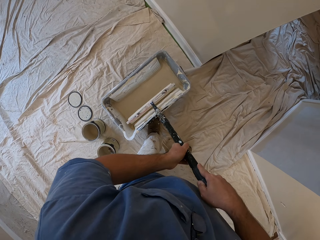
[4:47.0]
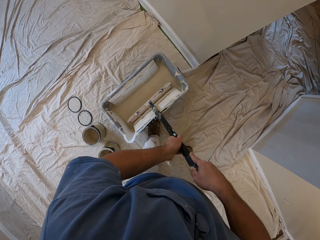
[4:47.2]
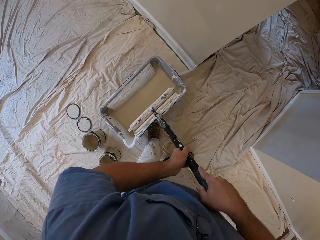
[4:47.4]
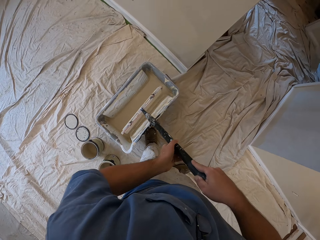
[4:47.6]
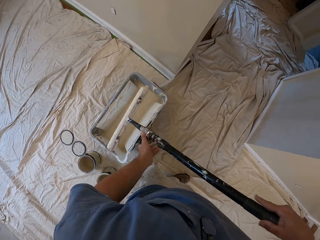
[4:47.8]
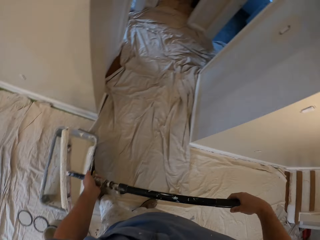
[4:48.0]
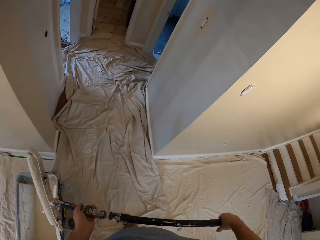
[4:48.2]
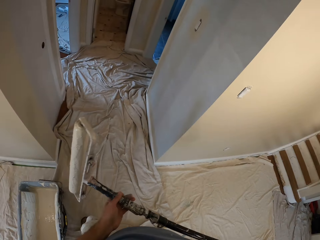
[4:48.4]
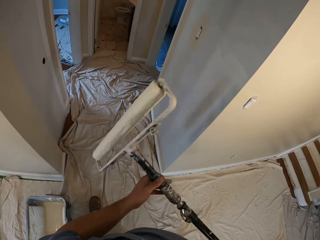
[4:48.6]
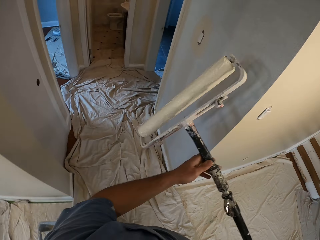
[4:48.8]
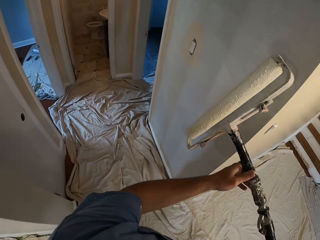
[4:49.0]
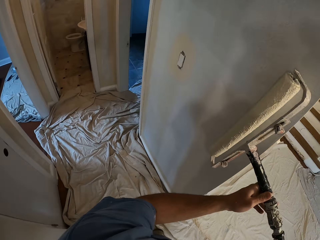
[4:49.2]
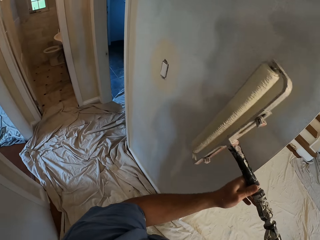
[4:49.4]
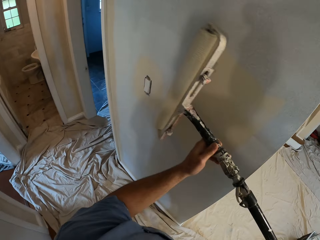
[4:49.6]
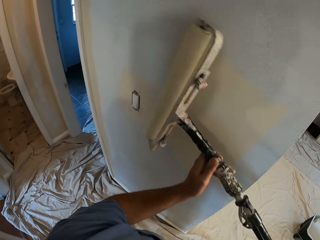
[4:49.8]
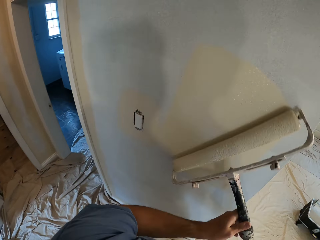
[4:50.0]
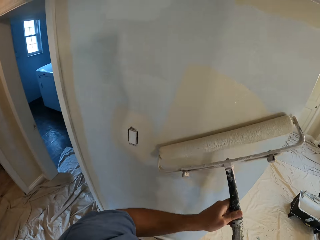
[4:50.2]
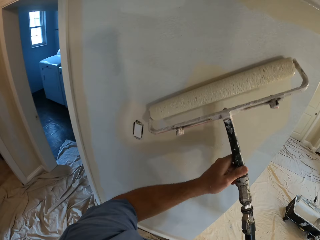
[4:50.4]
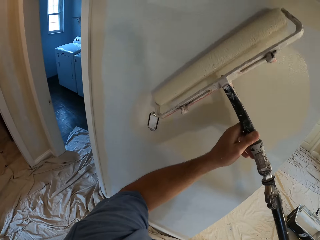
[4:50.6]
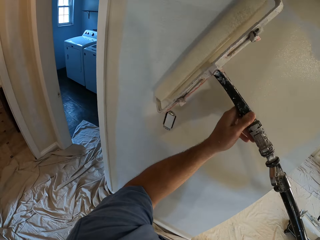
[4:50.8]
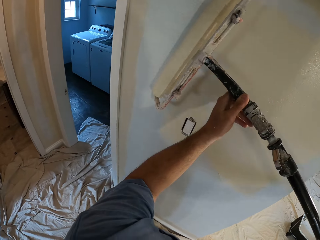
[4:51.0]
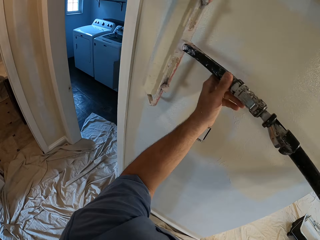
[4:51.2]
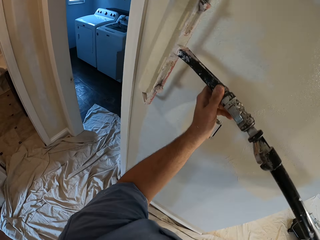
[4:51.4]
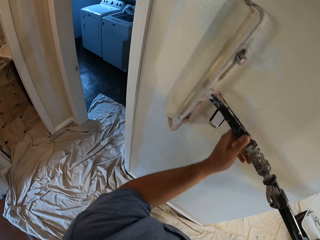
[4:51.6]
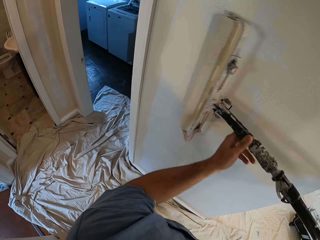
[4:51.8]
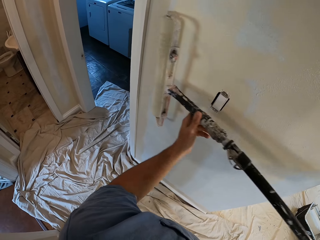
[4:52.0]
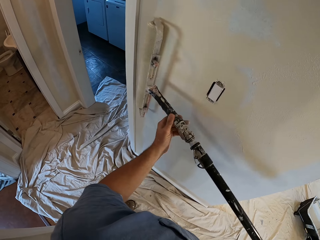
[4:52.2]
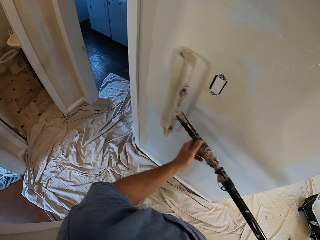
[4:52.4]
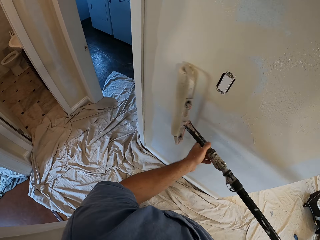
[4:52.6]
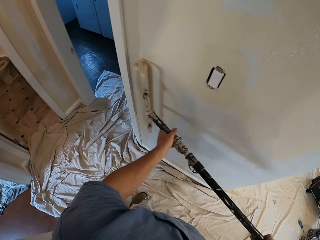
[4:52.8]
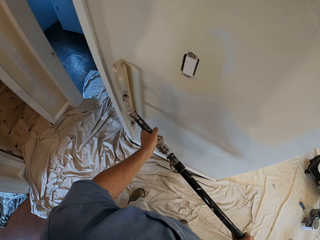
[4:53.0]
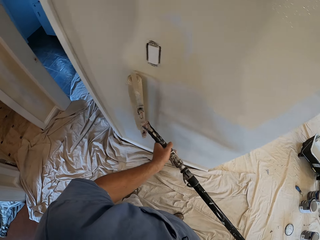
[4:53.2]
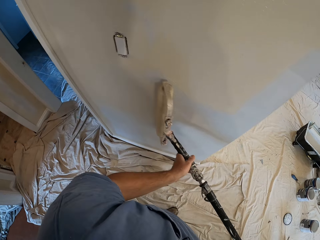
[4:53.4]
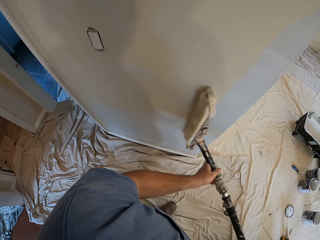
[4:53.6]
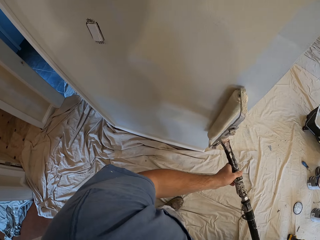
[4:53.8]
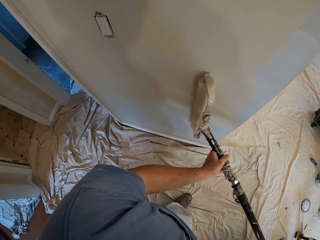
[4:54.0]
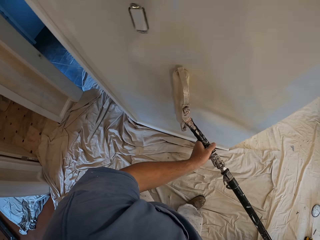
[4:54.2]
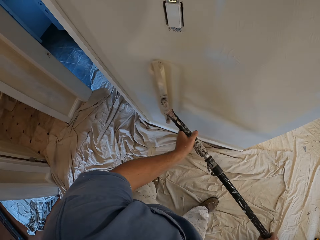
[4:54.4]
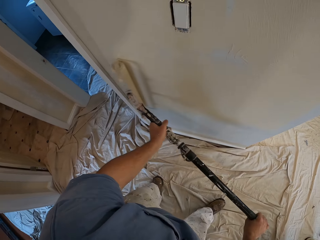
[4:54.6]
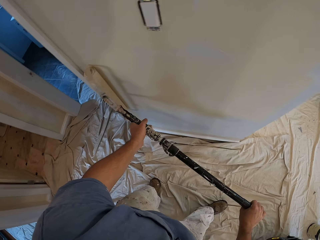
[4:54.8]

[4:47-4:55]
The camera wearer paints the wall of the house yellow with the paint roller.

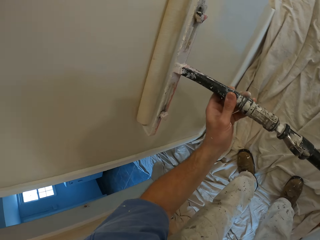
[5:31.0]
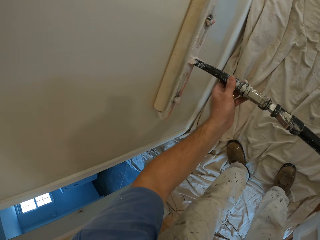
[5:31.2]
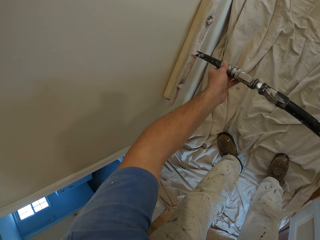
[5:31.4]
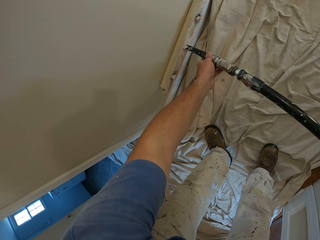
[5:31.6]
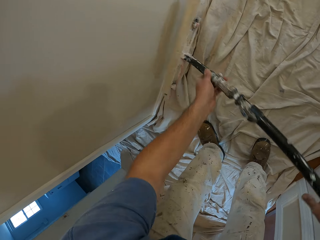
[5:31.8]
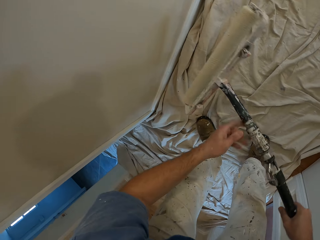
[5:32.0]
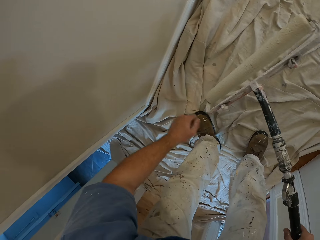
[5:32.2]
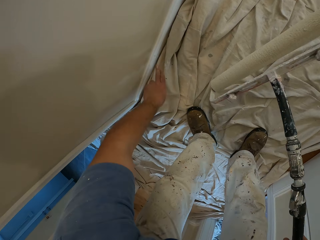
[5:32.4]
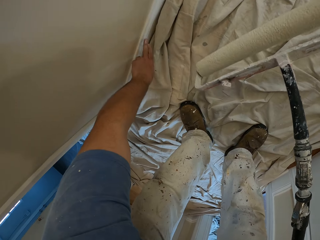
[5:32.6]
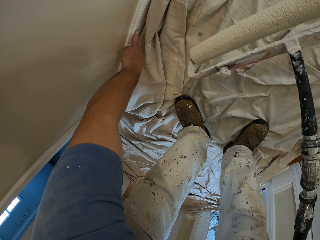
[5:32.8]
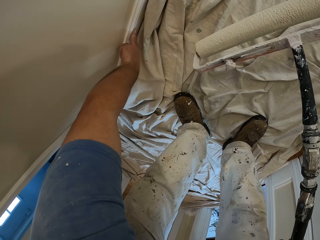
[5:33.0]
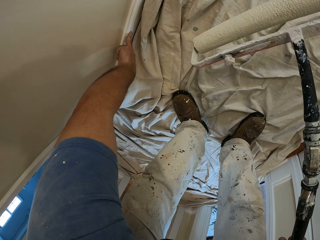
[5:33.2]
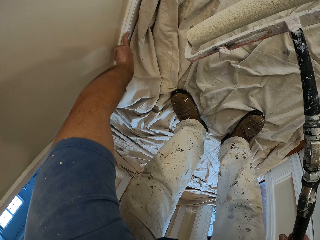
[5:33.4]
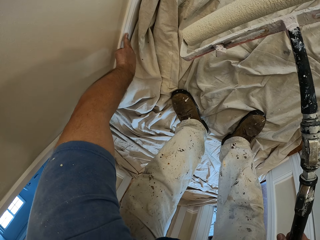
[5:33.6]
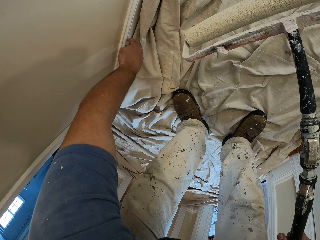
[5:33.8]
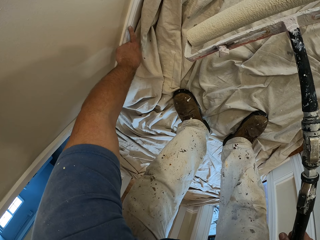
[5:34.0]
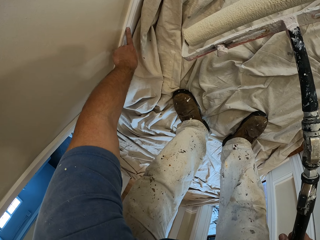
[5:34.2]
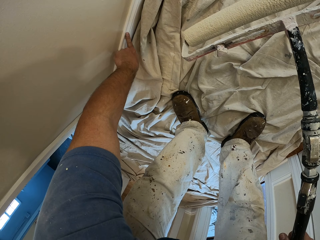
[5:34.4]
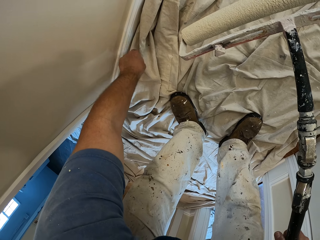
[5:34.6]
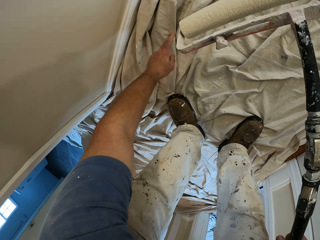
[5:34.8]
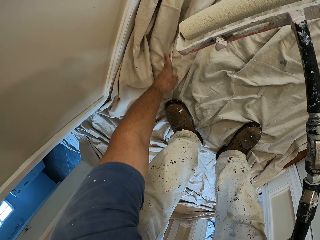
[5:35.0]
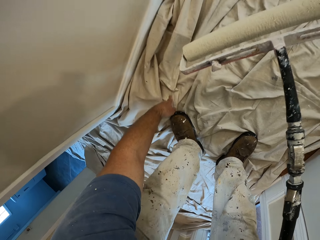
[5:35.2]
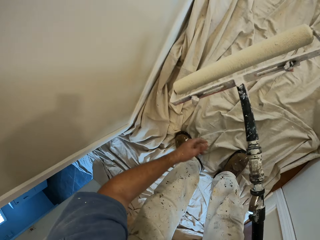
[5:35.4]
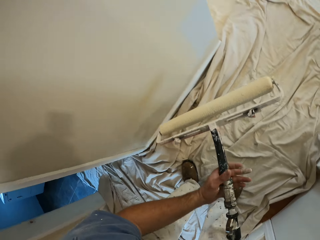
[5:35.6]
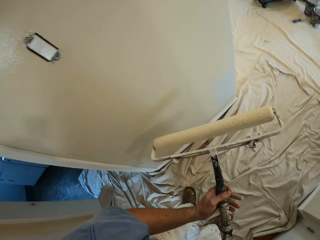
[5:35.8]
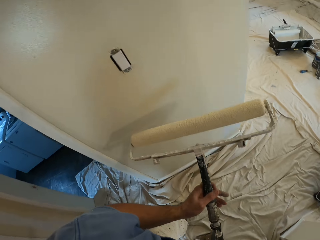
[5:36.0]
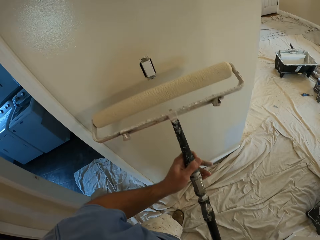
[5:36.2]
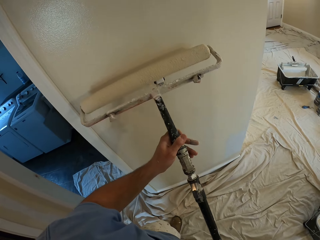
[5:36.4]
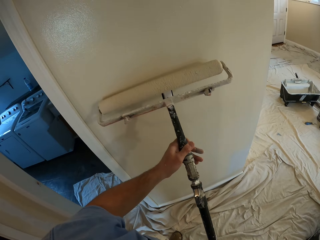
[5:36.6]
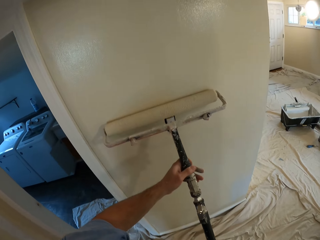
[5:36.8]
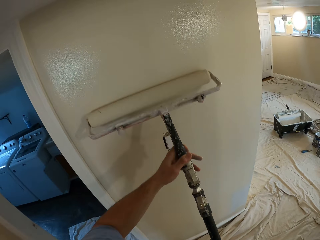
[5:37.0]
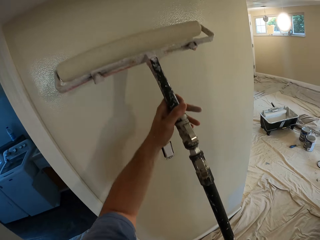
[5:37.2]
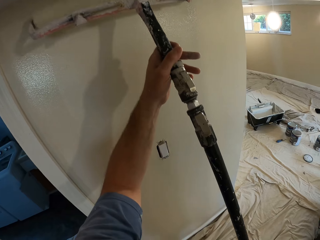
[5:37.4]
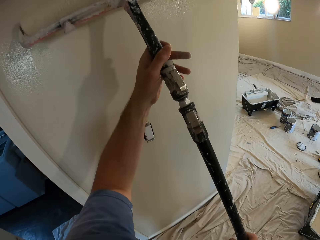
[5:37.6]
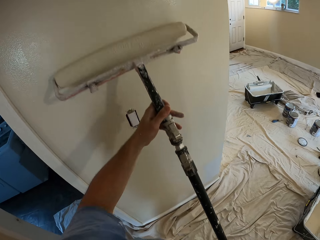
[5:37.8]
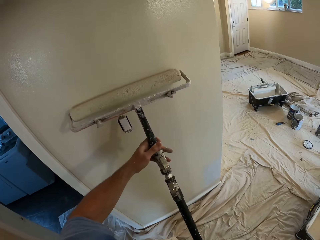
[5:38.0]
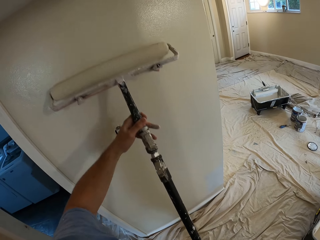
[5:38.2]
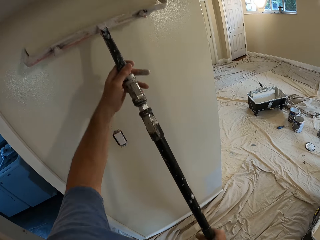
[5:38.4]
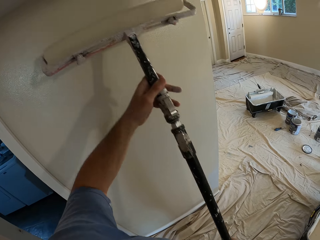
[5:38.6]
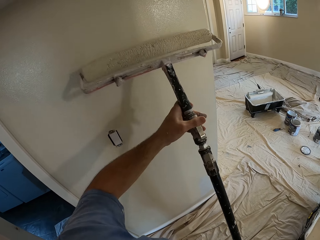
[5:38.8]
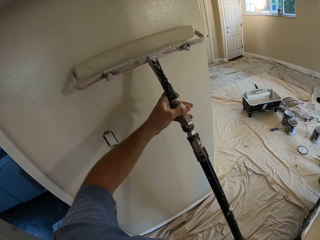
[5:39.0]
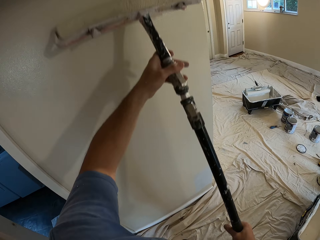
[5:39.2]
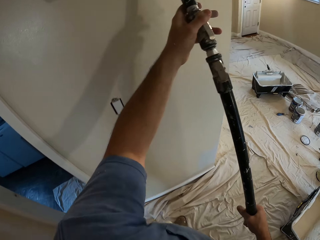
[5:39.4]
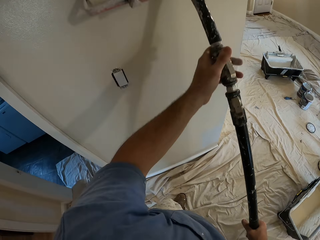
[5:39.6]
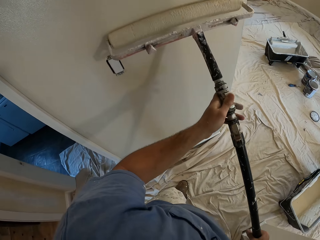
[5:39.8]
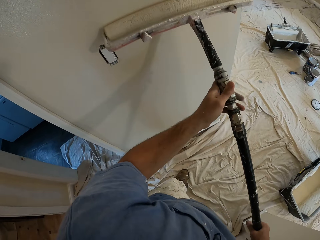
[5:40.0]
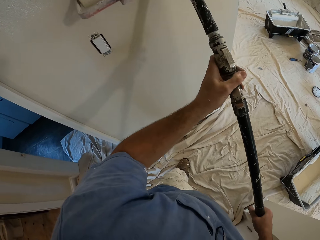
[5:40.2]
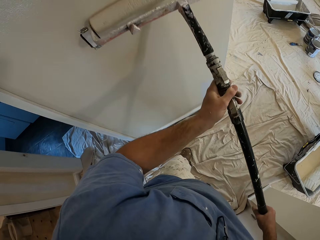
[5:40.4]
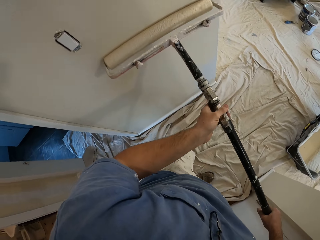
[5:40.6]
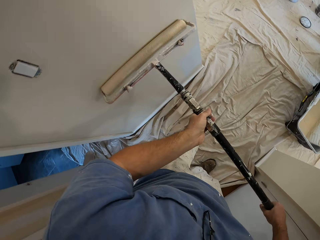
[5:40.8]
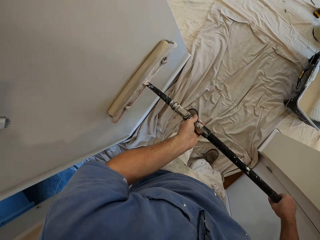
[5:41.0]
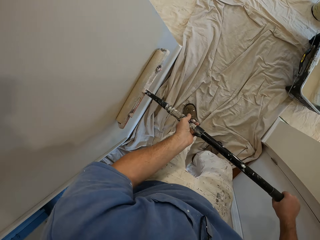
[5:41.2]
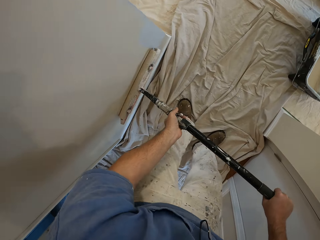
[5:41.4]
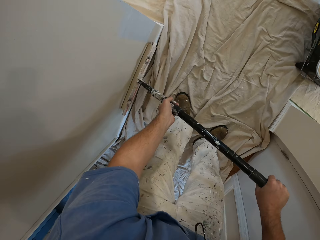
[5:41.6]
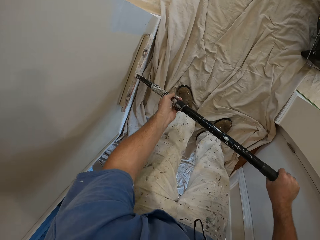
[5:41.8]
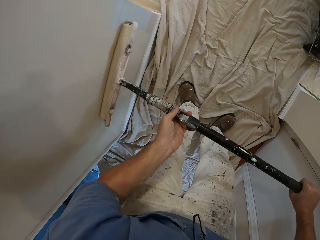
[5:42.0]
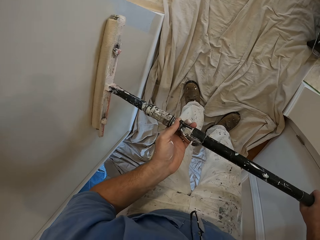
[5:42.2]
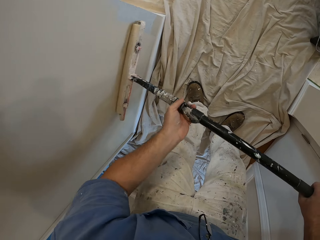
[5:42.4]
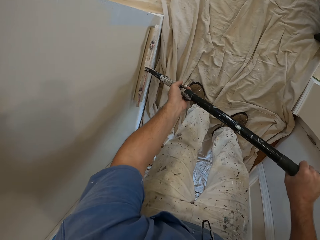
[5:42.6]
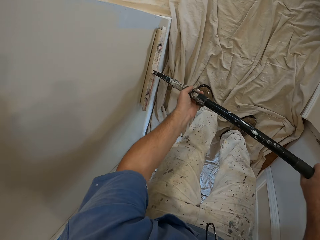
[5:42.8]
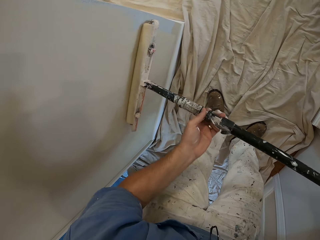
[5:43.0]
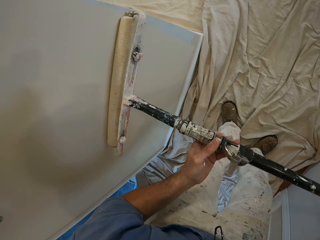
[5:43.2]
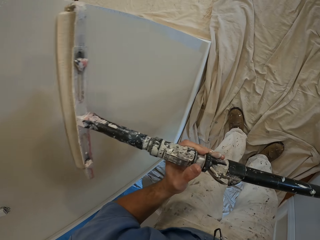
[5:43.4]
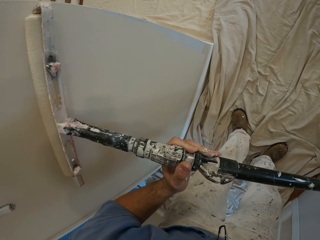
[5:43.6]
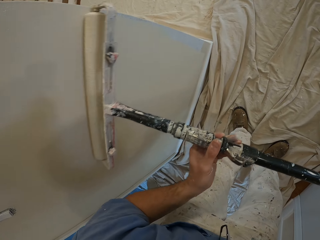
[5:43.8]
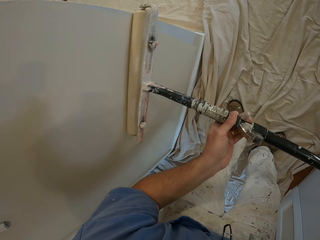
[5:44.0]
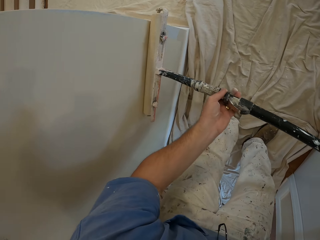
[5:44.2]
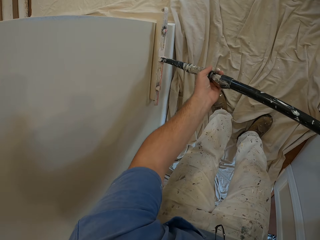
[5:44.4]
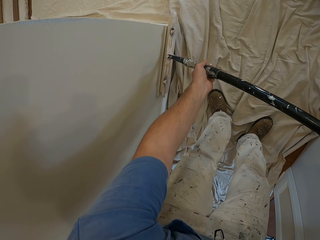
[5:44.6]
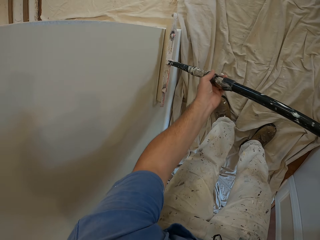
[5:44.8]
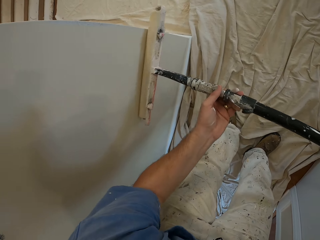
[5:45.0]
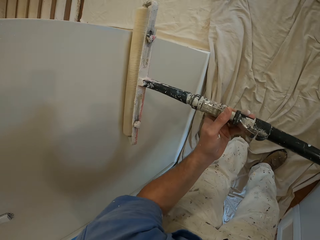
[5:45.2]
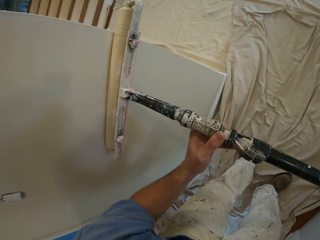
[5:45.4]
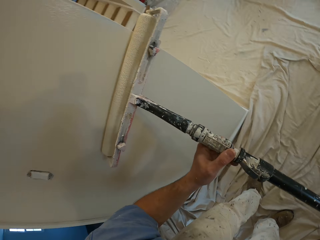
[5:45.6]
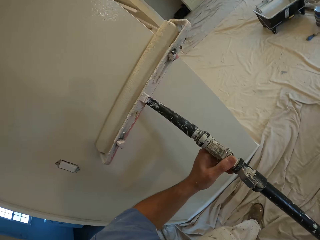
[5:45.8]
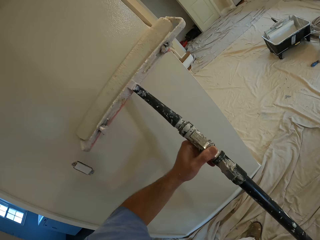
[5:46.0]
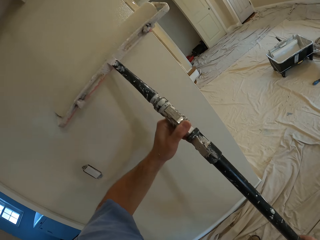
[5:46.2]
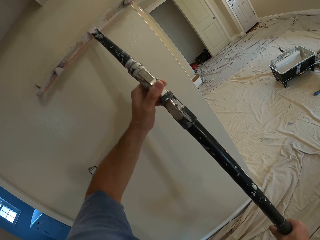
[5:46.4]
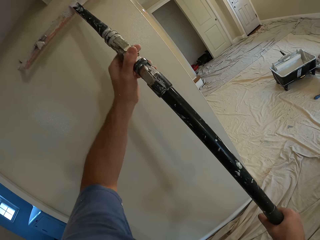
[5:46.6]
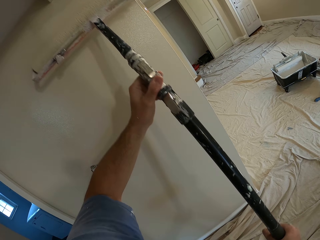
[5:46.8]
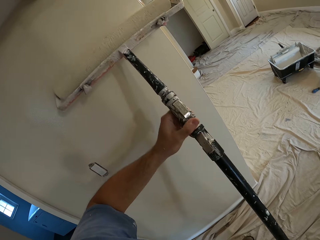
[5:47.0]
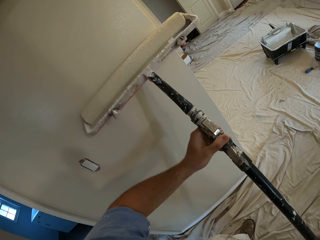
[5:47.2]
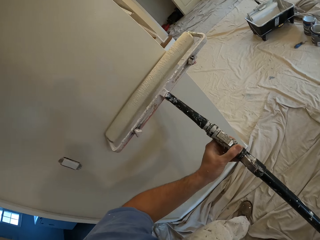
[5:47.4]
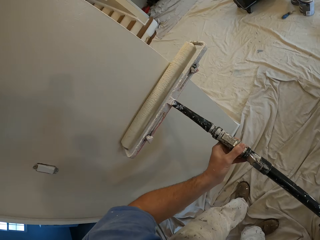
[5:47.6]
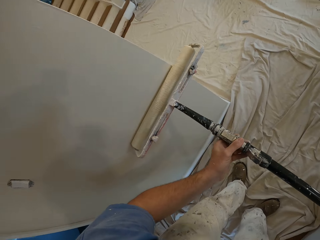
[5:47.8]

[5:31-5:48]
The camera wearer touches the bottom frame of the wall with his left hand. He wipes off paint on the baseboard. He rubs his left hand on the cloth on the floor. He paints the wall of the house yellow with the paint roller.
